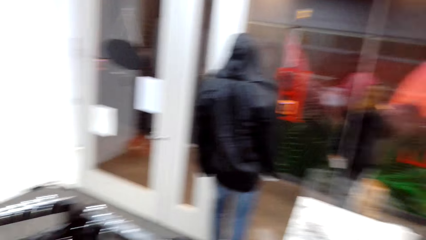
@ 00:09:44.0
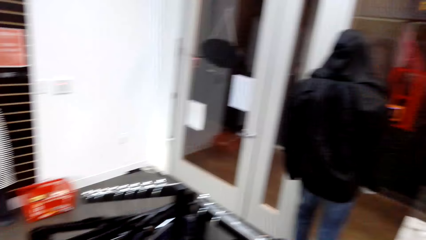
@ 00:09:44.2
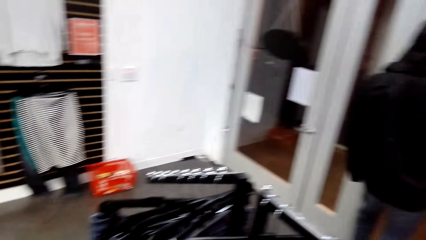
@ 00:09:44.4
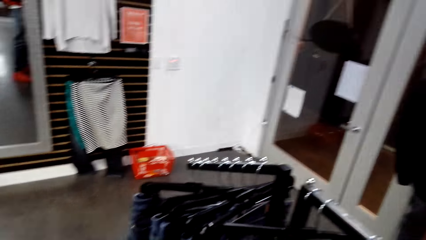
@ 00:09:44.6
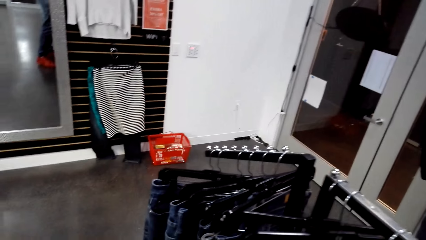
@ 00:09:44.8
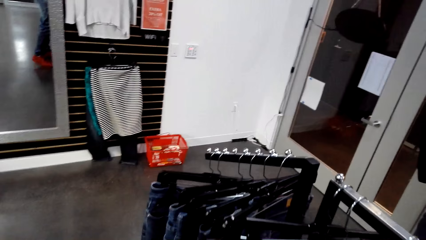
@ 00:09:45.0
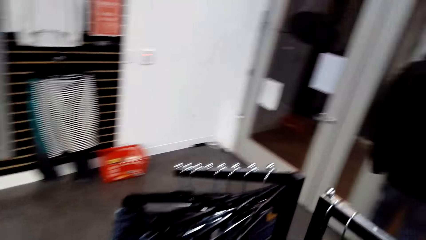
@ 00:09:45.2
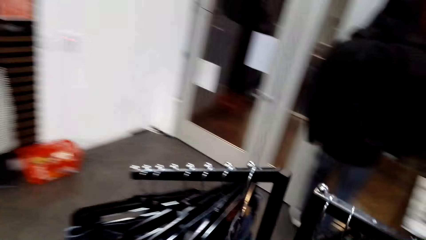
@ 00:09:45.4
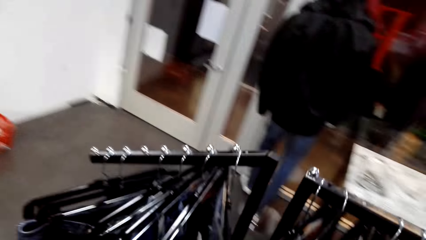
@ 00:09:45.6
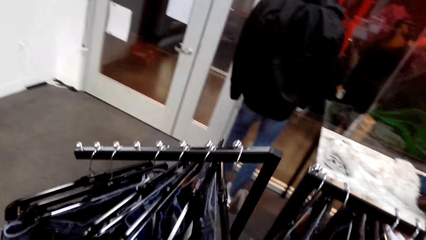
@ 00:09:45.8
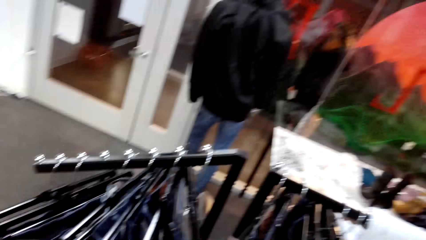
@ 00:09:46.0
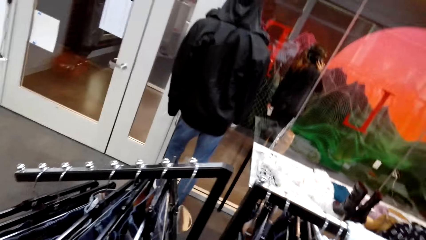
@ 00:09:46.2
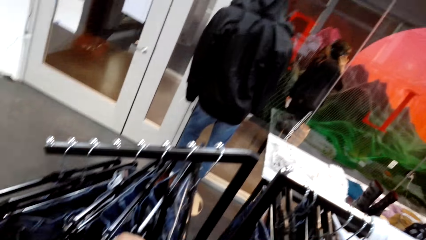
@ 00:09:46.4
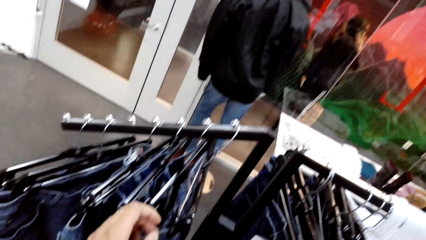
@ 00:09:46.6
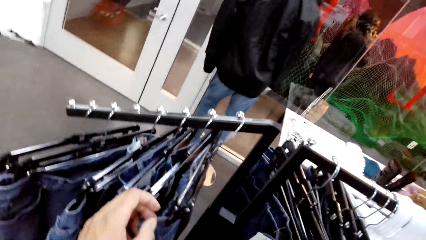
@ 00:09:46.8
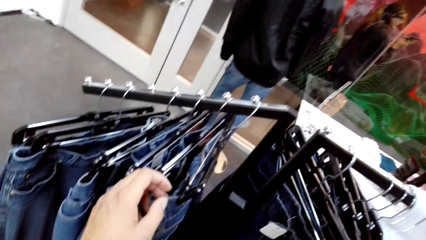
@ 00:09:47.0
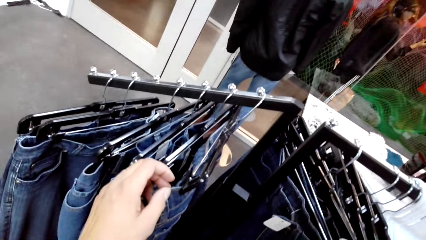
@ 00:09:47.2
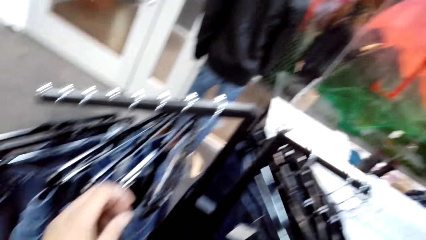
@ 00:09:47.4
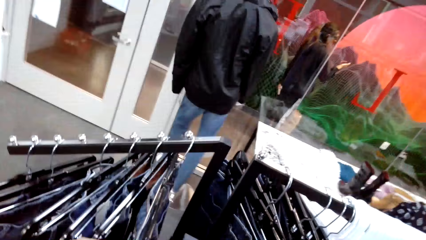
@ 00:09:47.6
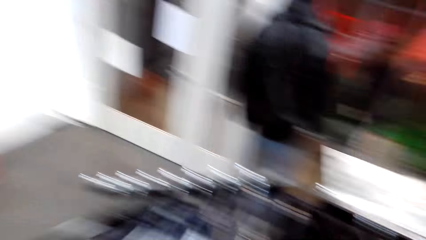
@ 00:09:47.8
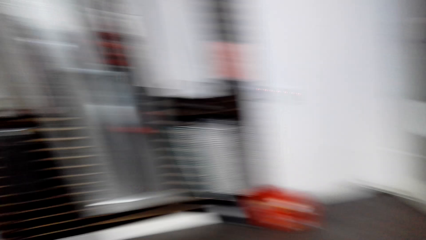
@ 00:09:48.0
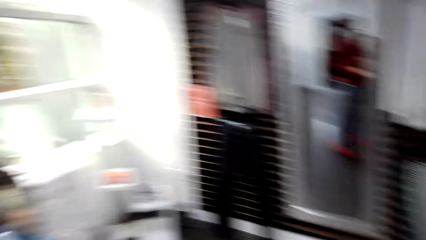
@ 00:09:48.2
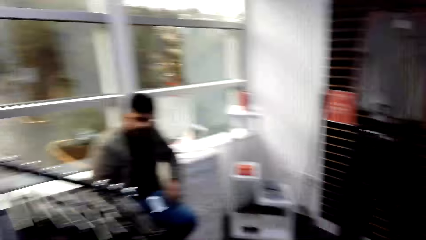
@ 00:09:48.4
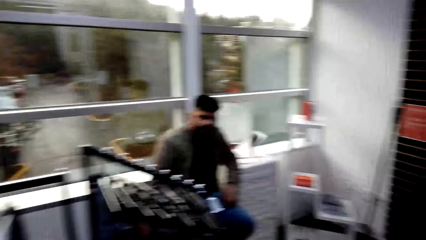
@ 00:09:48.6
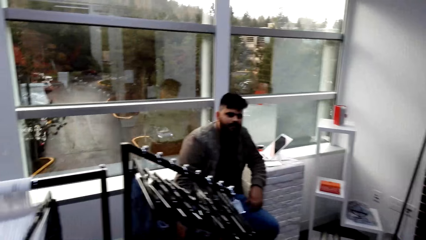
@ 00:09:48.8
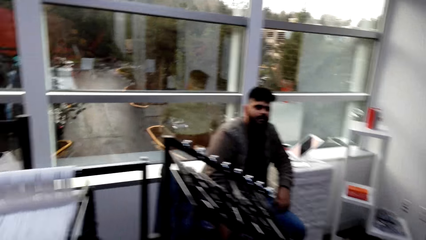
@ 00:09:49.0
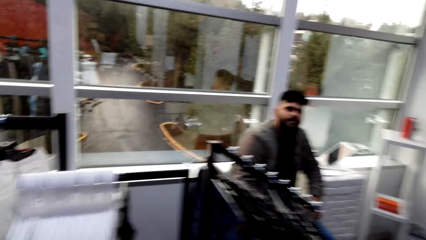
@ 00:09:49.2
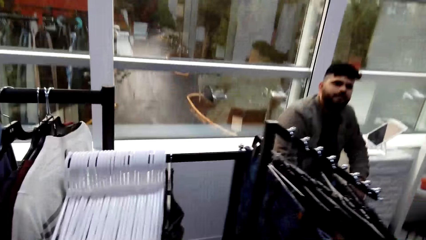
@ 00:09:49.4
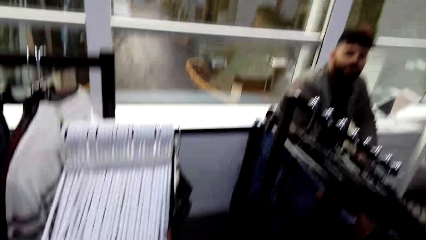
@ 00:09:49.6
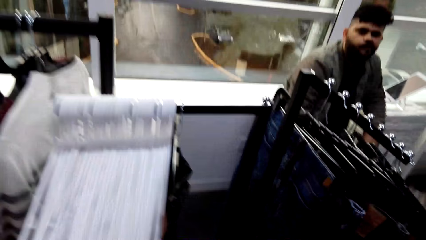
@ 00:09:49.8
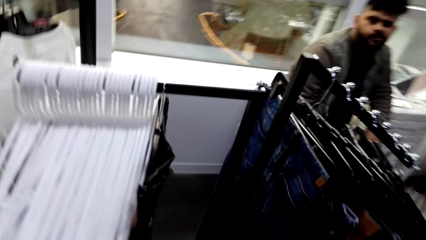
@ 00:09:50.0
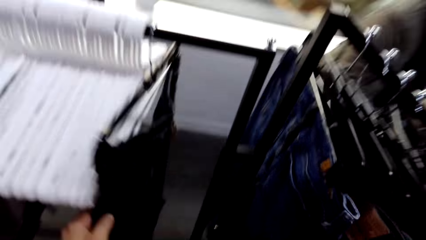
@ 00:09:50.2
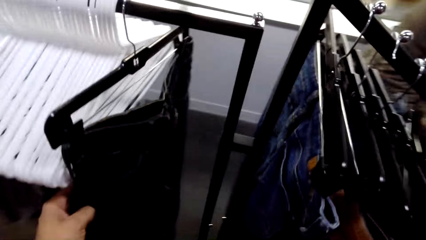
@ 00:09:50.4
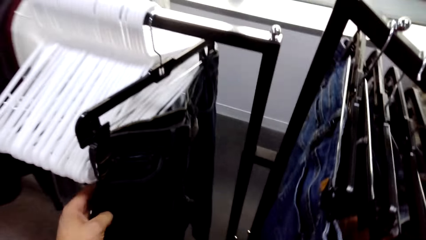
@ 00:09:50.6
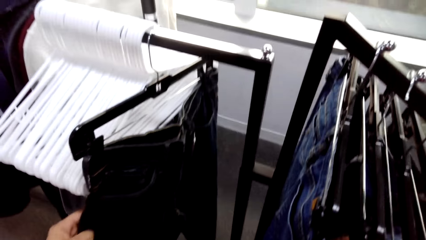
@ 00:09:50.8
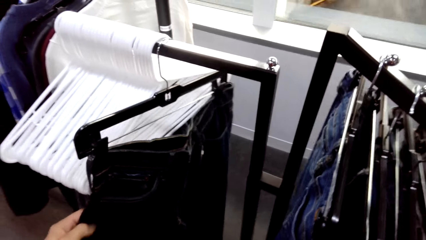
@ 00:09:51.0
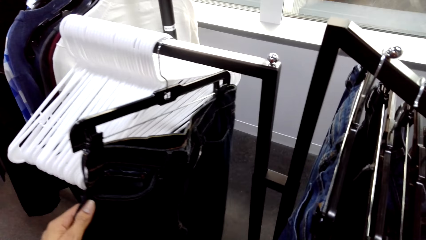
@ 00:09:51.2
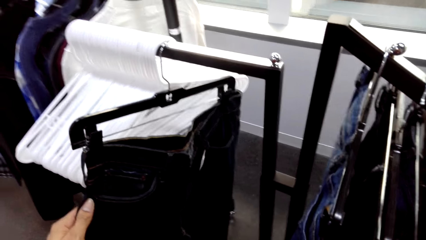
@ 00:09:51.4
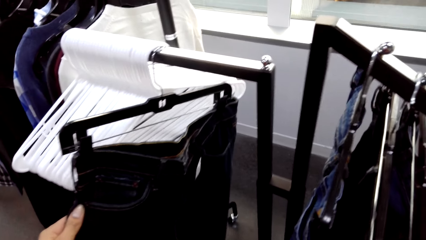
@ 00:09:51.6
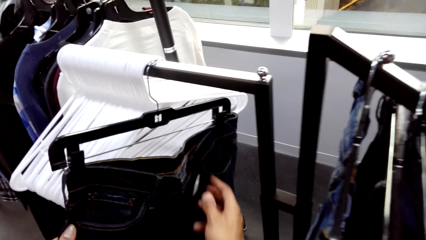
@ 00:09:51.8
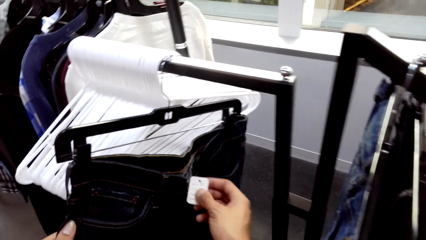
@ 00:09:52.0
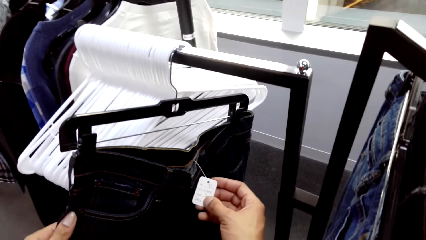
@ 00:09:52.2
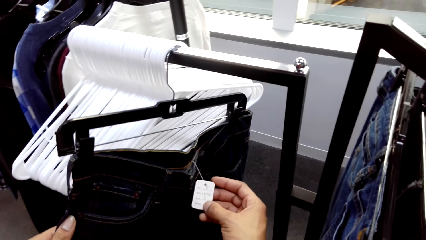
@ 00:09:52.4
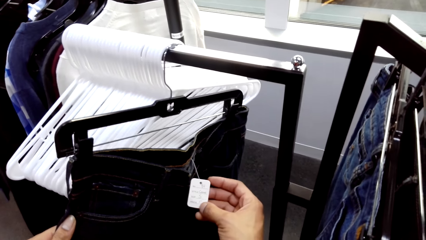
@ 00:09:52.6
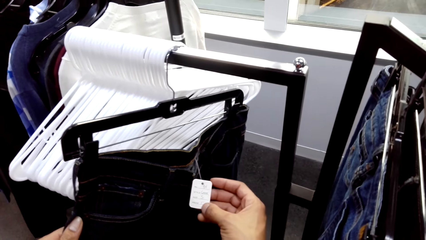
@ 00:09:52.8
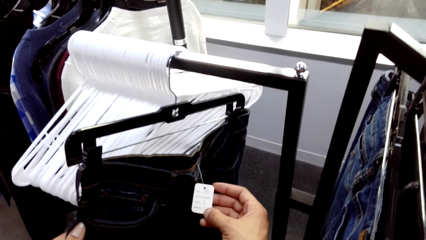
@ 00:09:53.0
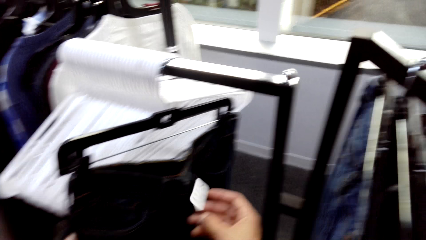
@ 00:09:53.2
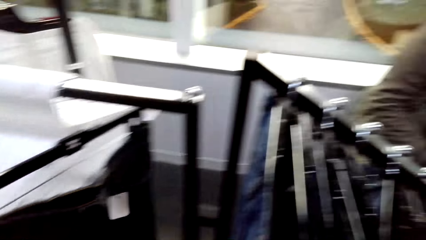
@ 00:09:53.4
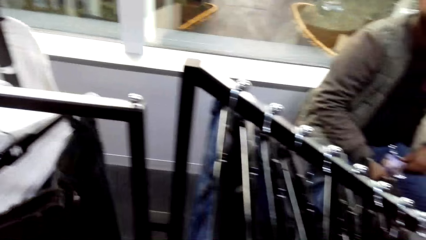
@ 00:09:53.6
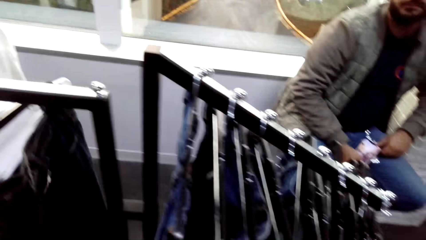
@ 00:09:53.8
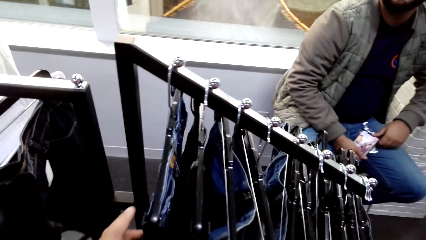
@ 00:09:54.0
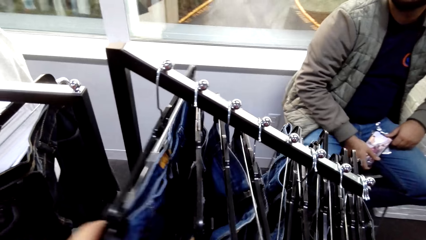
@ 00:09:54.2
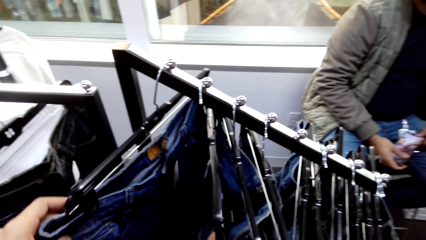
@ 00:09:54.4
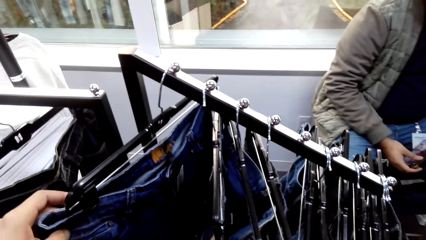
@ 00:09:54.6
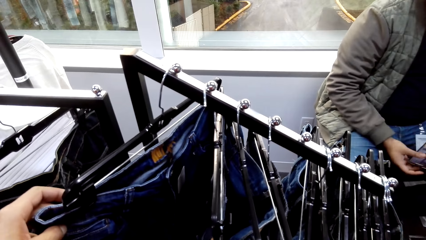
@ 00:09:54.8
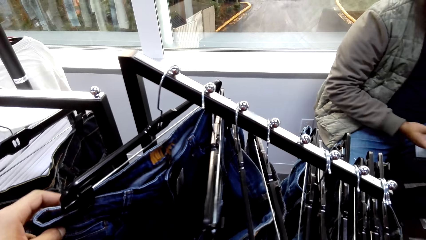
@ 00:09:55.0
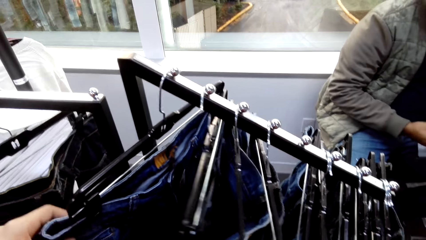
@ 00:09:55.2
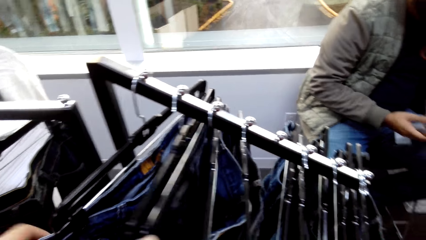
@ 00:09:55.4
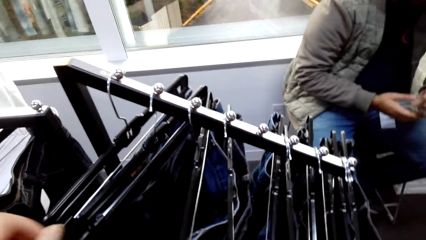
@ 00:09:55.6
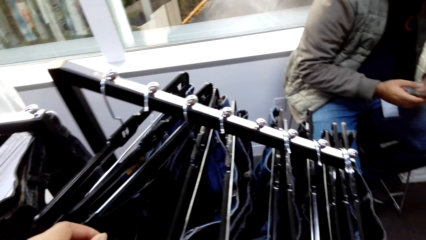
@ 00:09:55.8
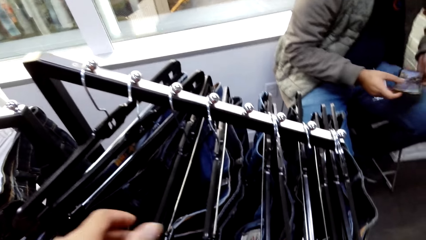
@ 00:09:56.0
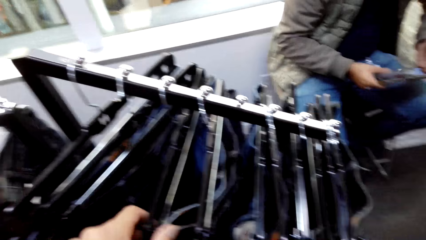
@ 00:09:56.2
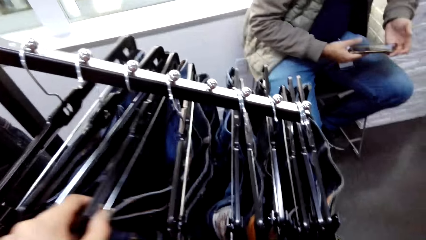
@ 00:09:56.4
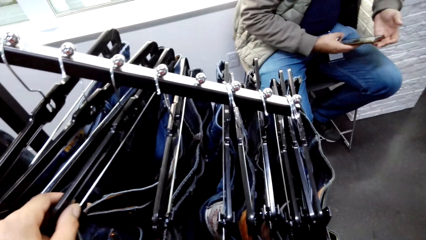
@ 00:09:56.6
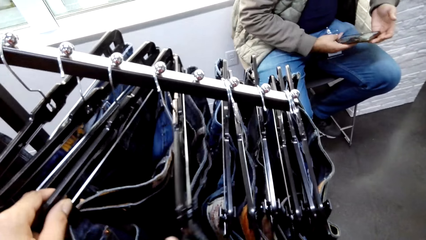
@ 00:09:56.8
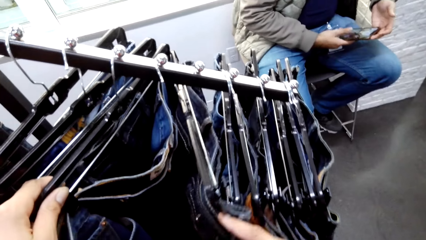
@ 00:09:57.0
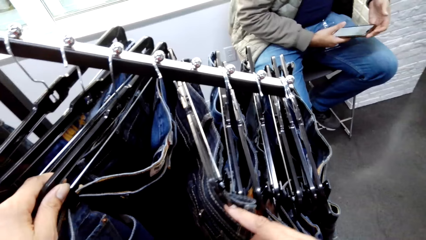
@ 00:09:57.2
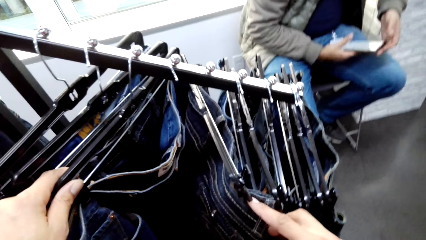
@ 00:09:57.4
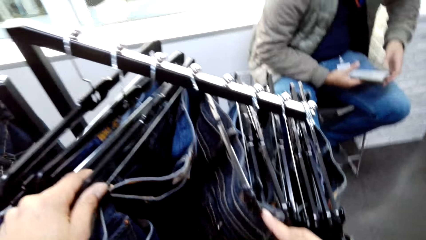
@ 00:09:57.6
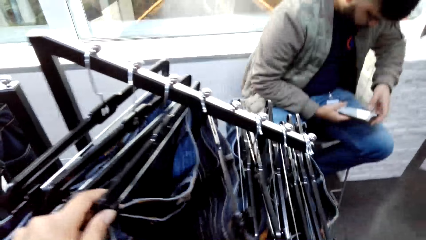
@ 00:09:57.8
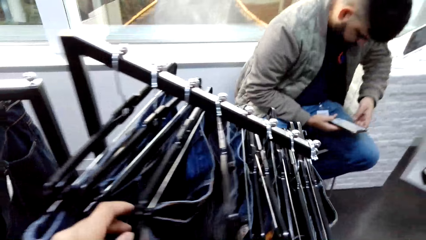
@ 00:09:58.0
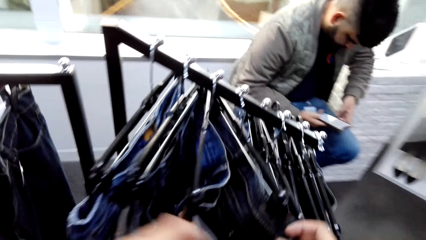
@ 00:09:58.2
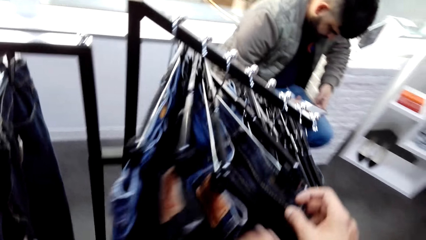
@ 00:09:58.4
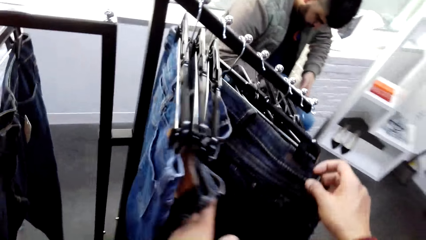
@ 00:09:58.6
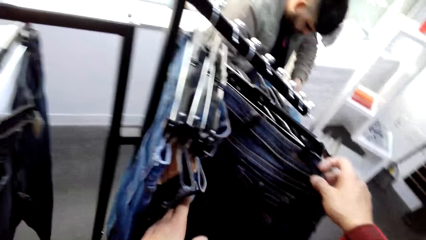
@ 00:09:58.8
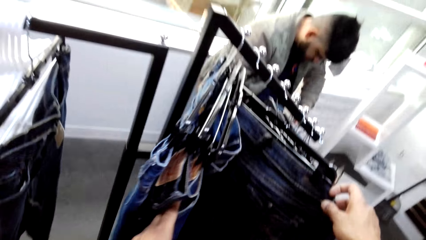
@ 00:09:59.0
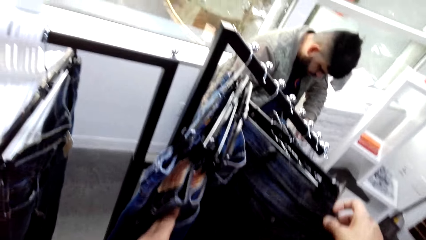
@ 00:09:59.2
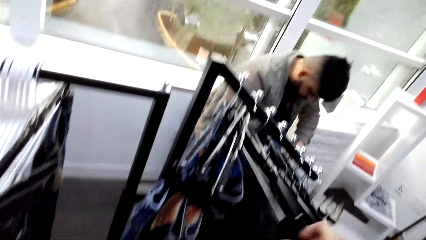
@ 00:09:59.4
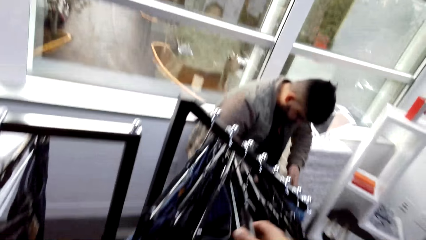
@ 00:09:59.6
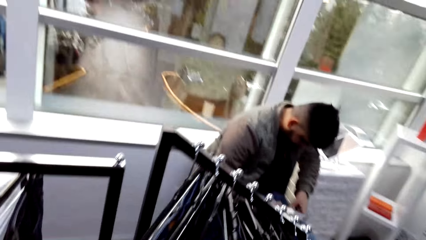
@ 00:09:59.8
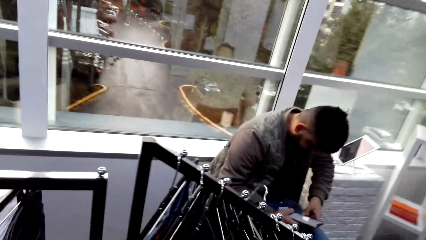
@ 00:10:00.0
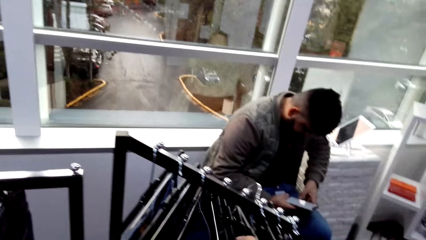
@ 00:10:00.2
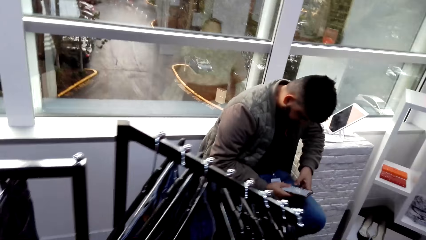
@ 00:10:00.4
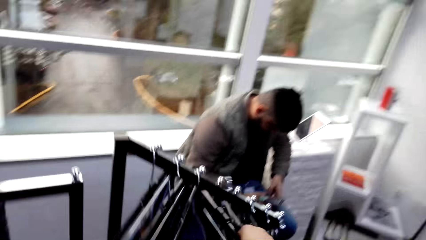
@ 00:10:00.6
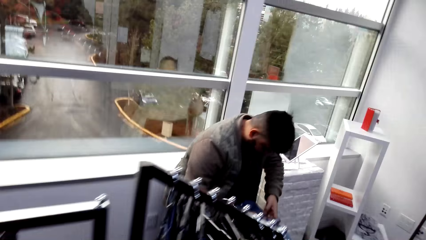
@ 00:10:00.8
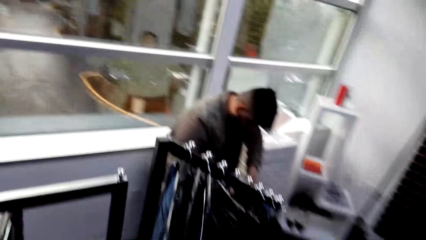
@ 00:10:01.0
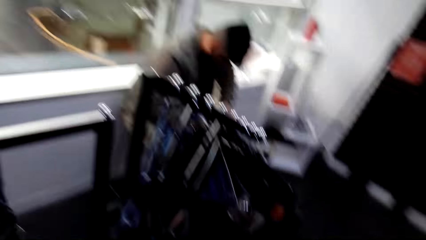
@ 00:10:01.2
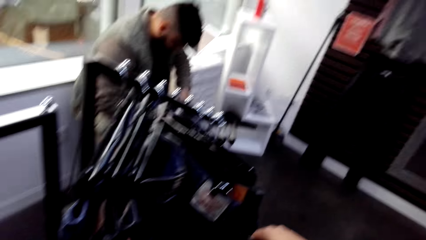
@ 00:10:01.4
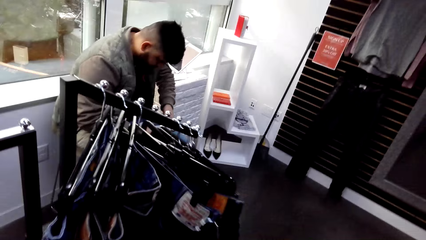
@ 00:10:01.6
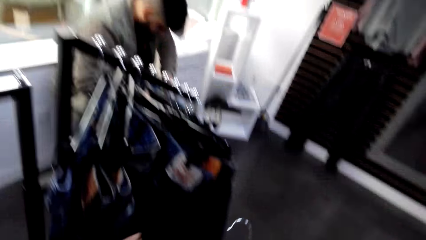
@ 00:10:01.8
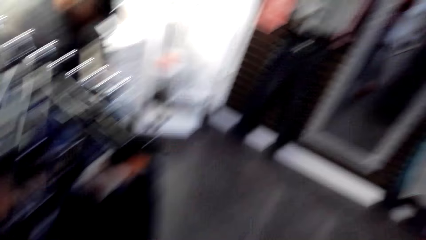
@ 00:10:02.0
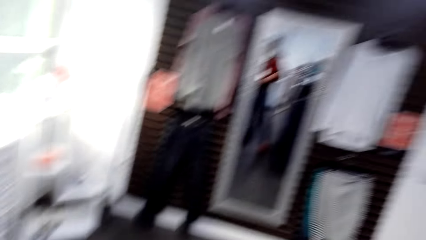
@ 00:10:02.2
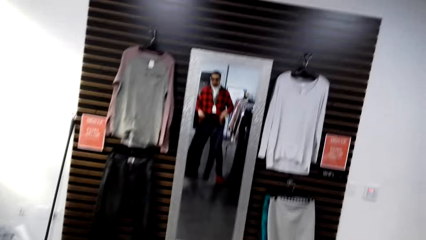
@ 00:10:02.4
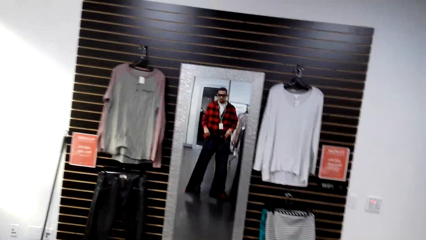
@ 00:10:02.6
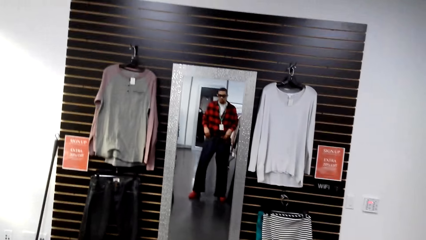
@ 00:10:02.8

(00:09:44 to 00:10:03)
The camera wearer inspects the clothes on the rack. He talks to a man. He walks towards another rack. He inspects the clothes on the rack. He talks to the man. He removes the hanger from the rack. He picks up the jeans. He moves towards the mirror. He looks at himself in the mirror.
